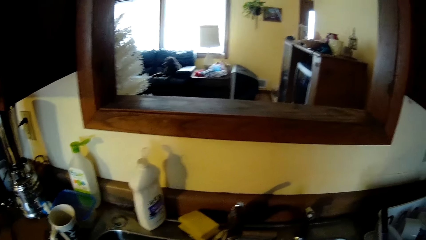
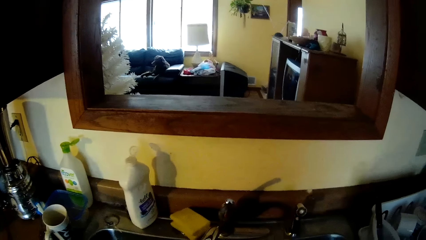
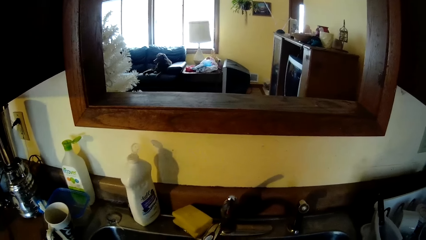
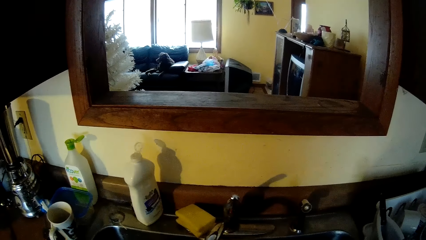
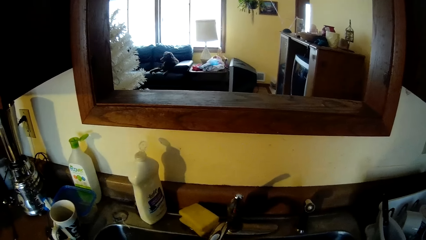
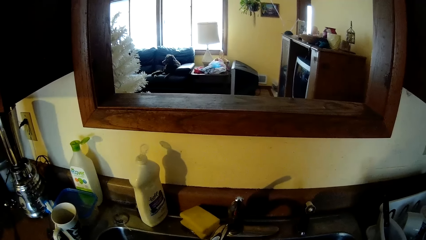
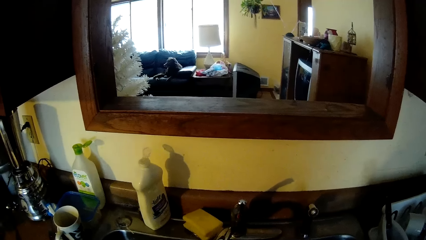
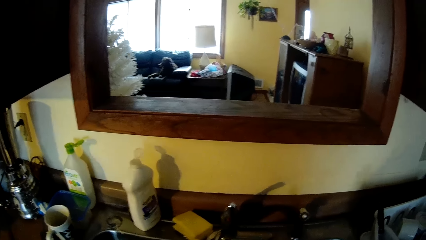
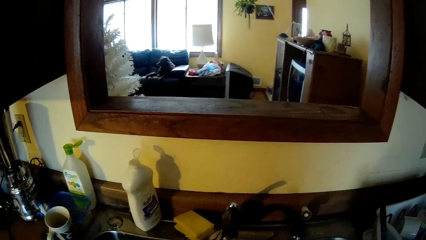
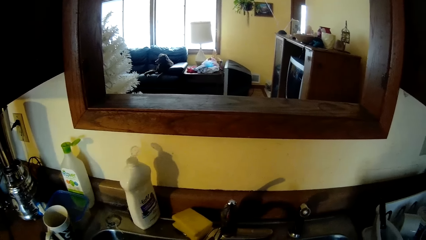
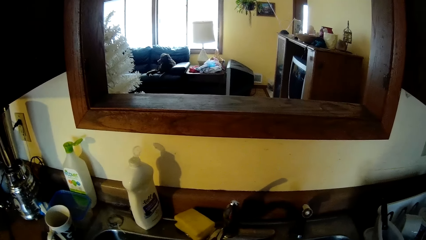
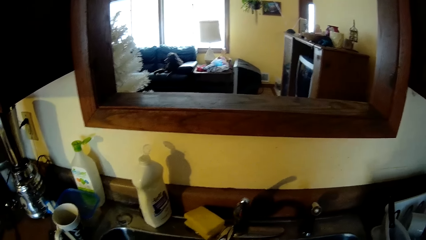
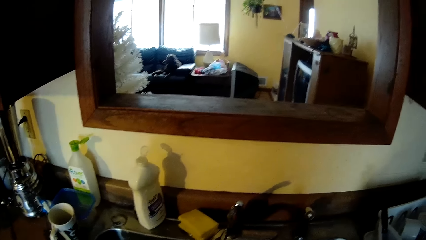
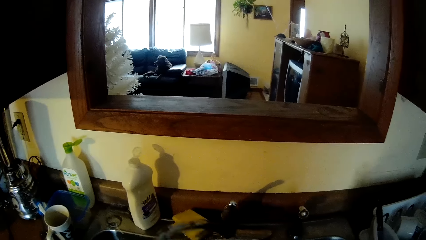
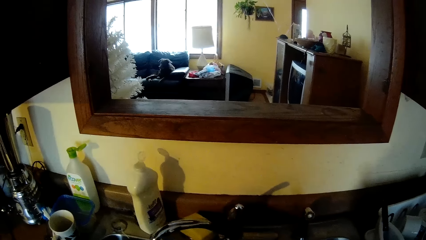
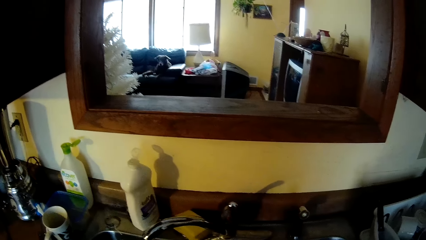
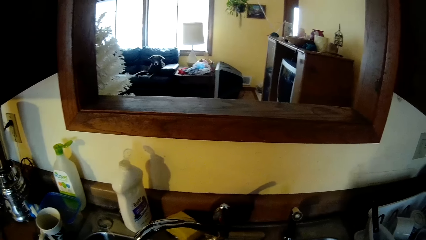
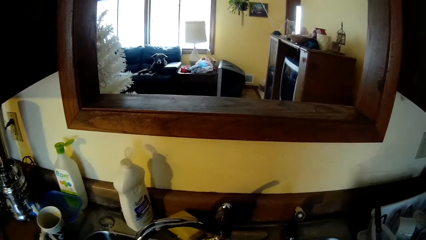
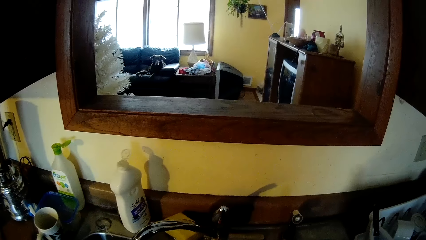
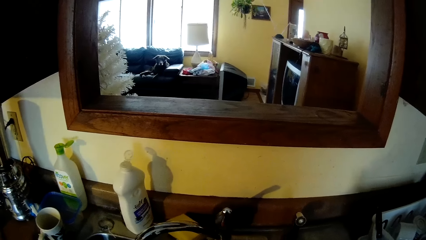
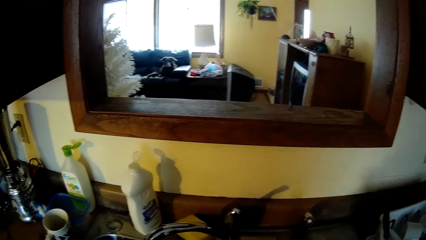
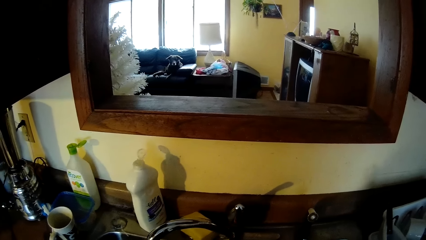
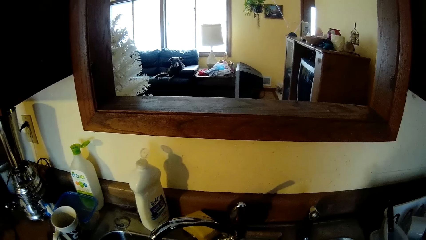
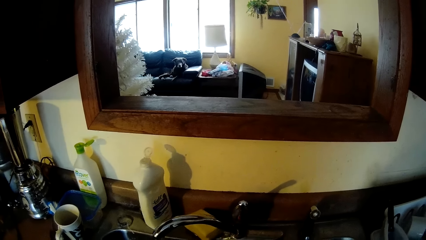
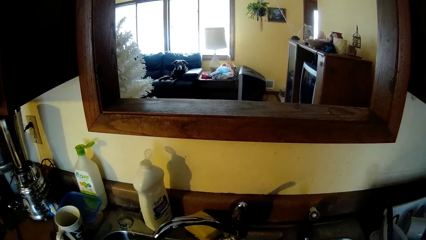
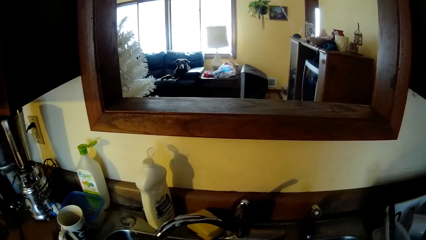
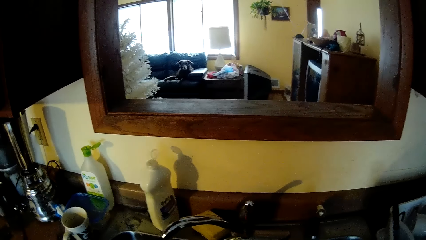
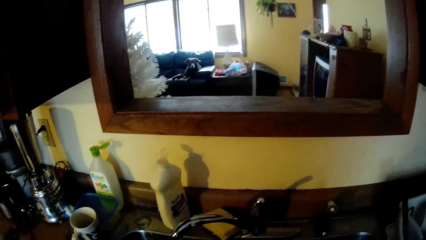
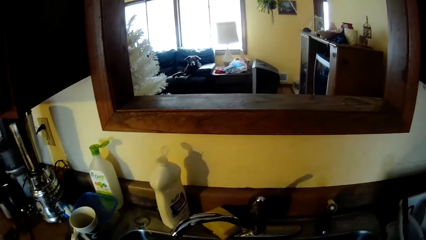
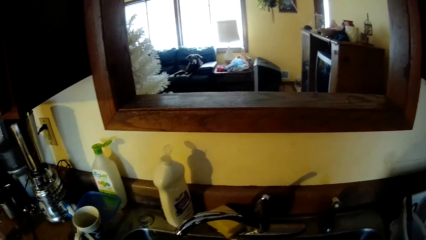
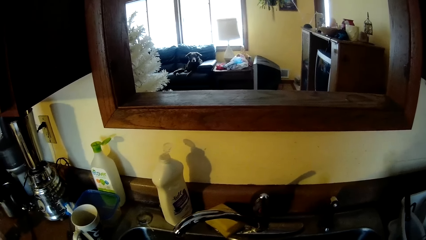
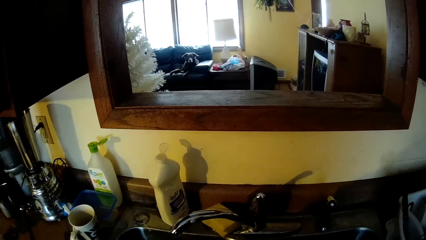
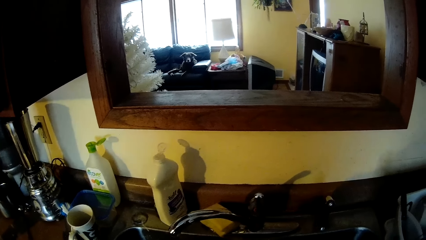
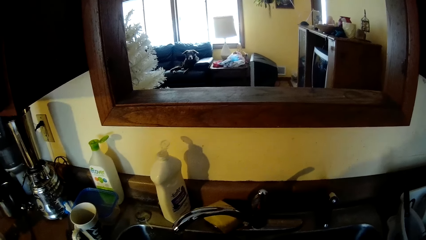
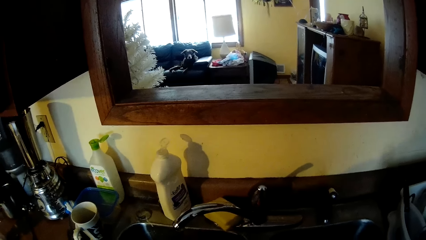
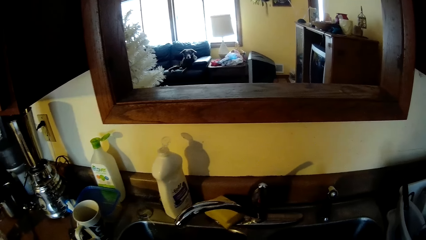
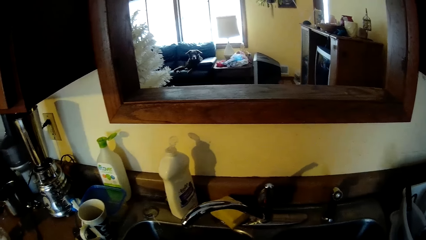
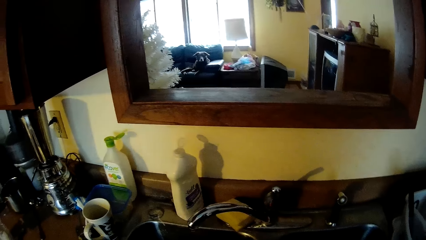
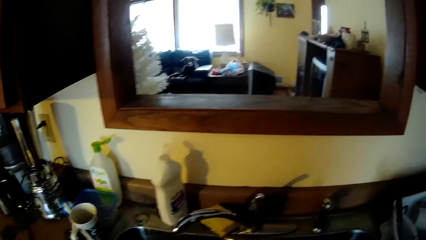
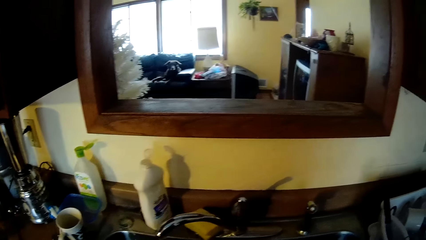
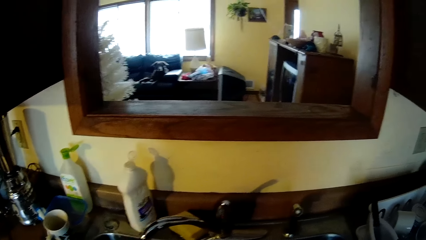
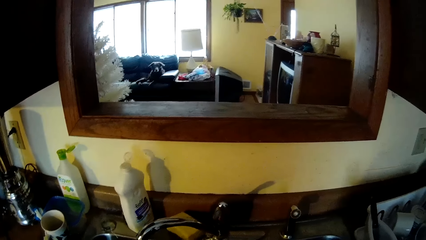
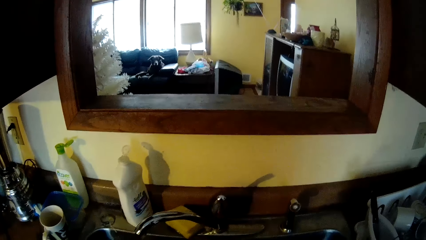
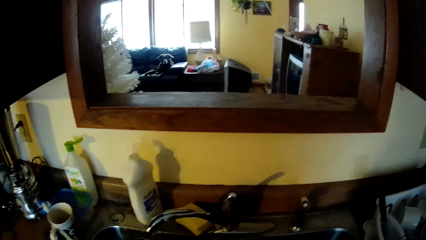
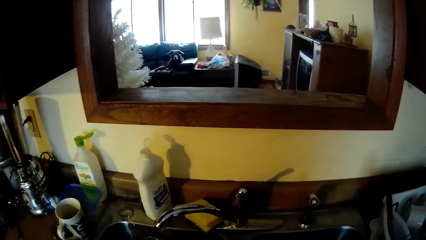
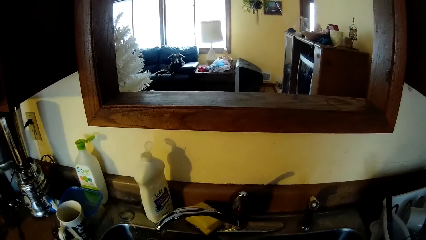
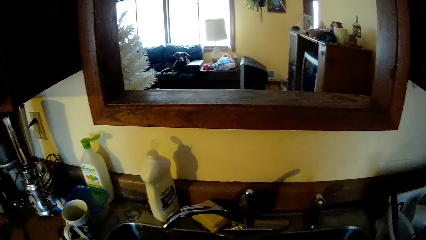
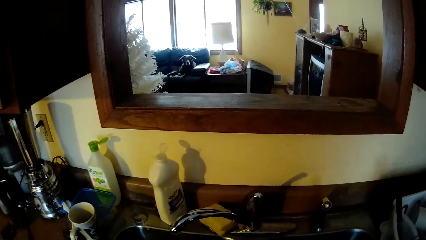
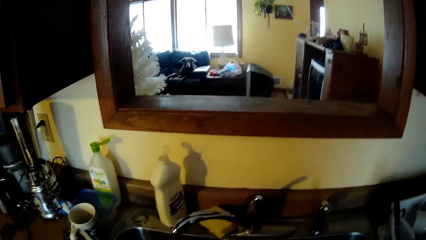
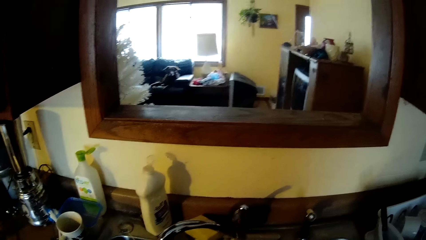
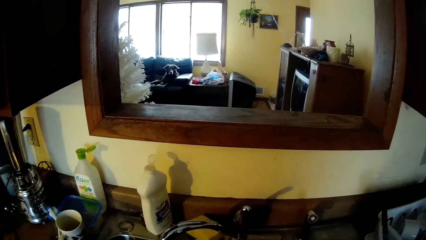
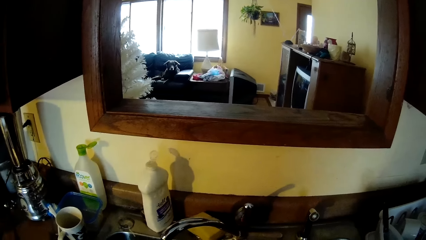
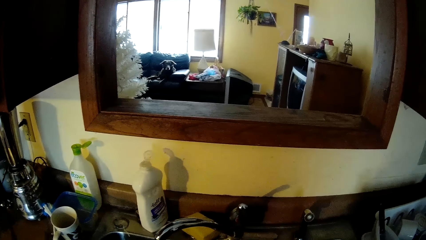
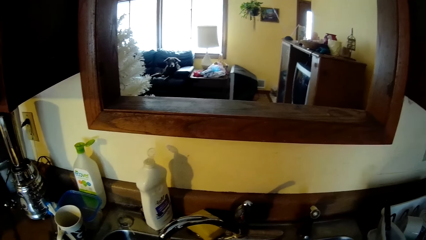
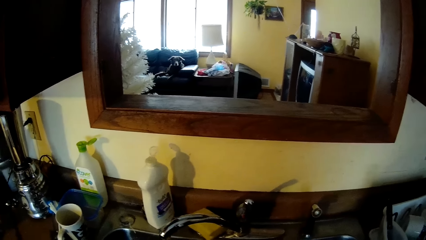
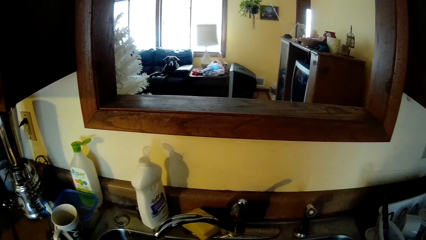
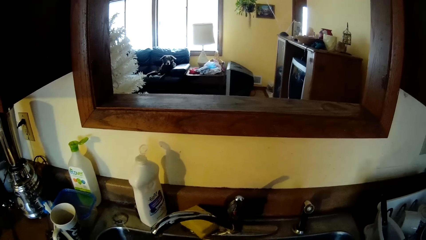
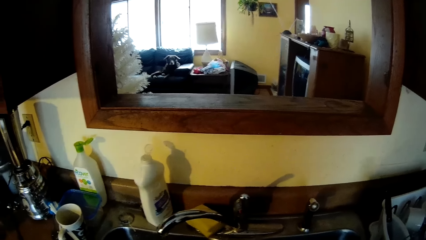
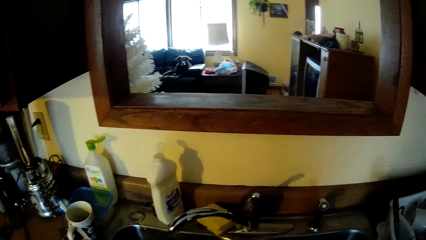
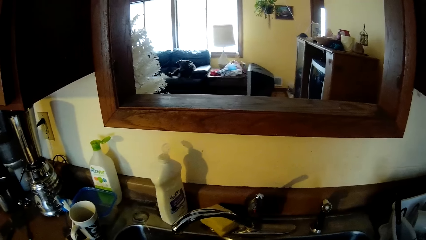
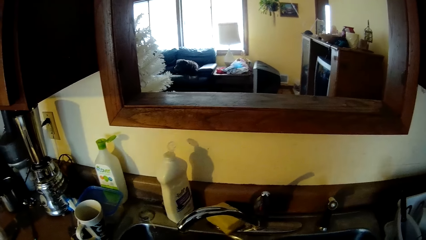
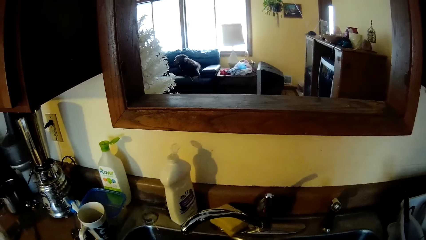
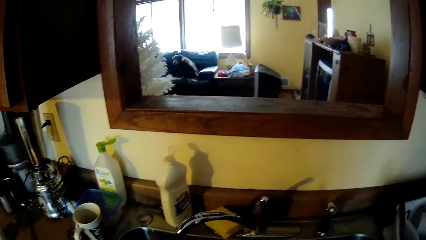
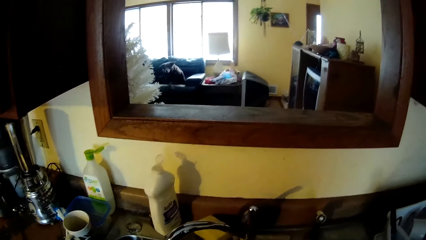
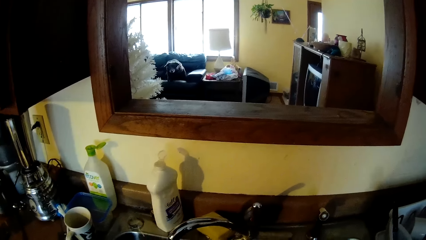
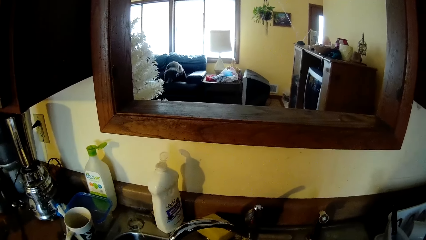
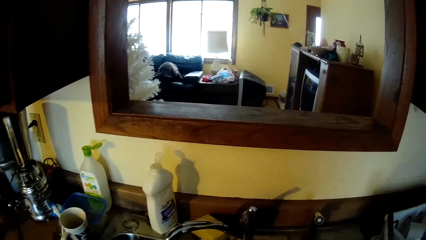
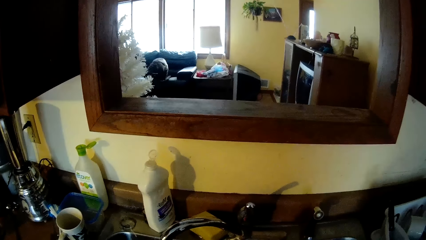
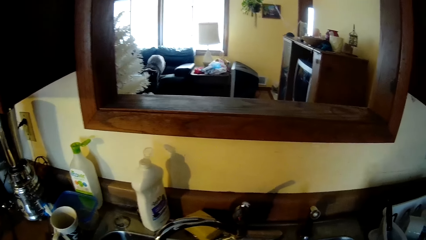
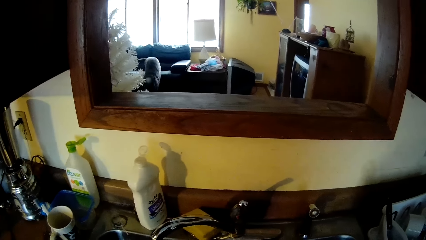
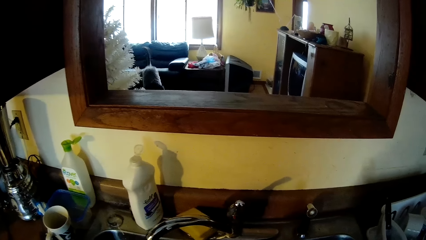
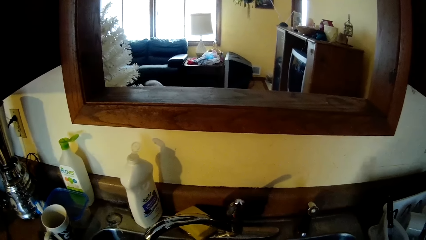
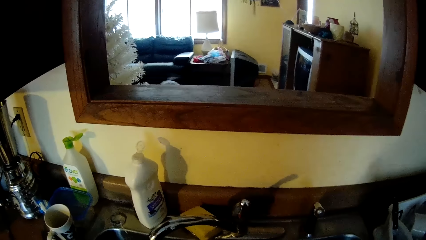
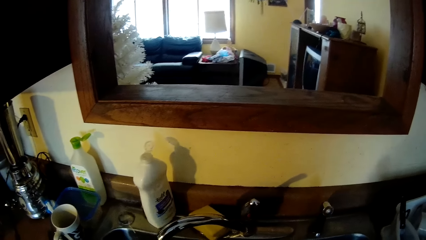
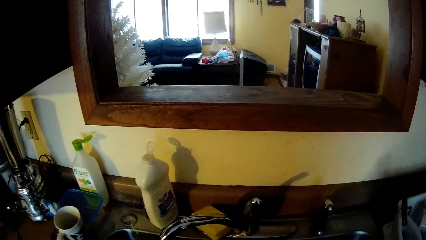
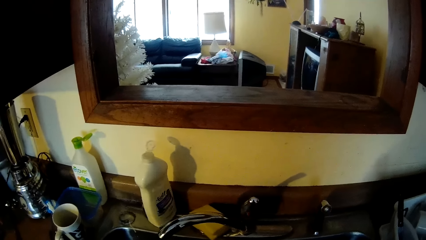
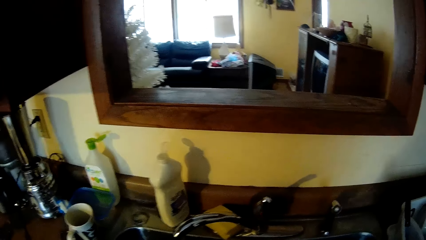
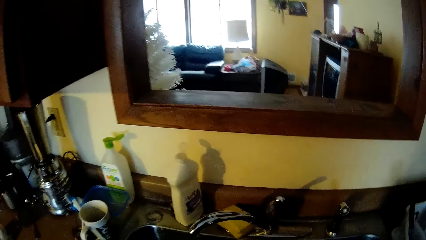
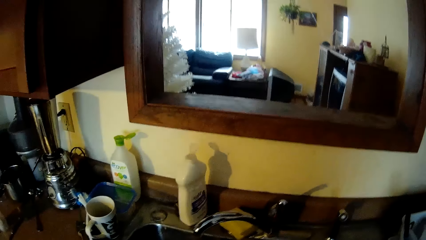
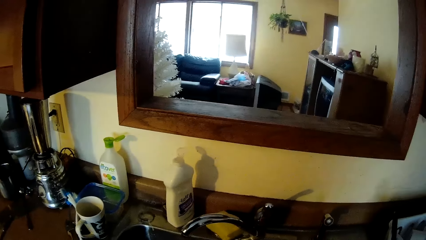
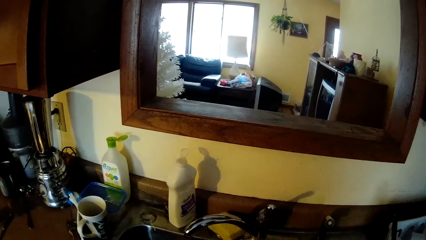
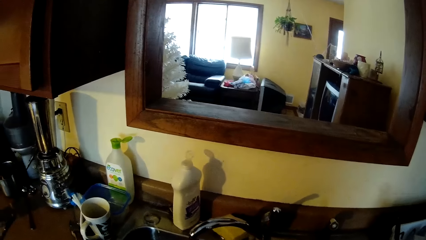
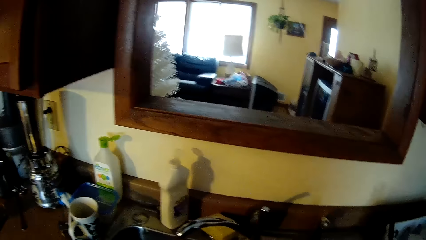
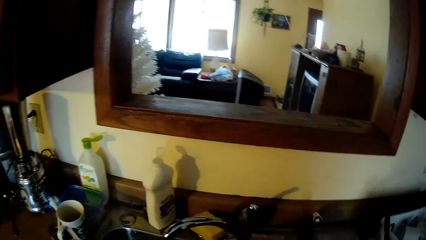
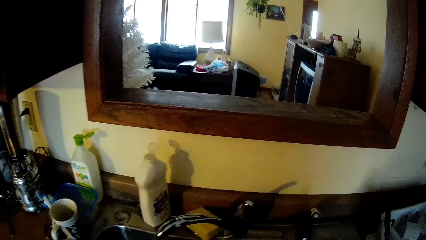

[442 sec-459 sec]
The camera wearer turns the tap to the side with her left hand.
